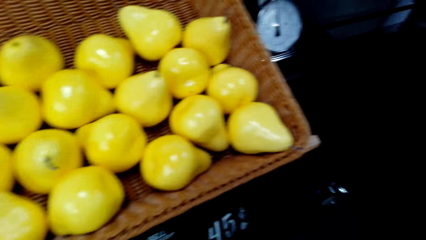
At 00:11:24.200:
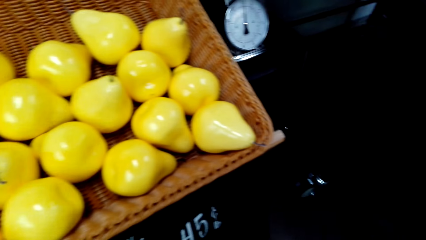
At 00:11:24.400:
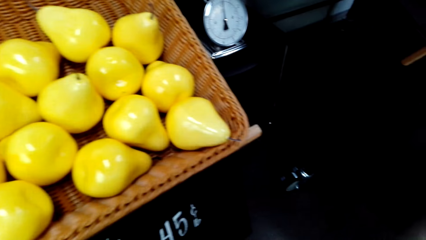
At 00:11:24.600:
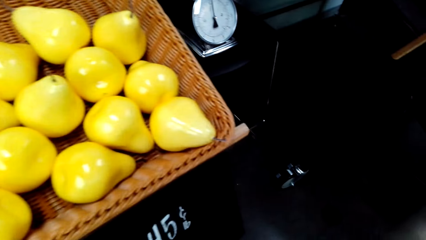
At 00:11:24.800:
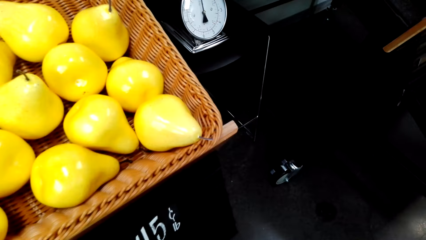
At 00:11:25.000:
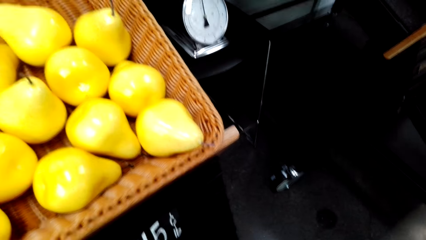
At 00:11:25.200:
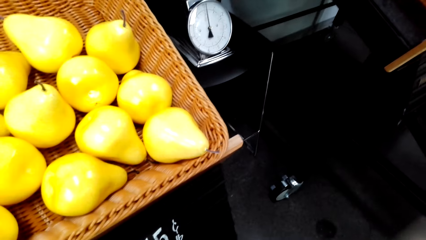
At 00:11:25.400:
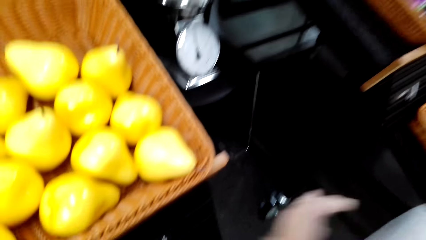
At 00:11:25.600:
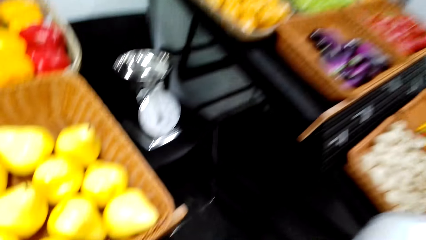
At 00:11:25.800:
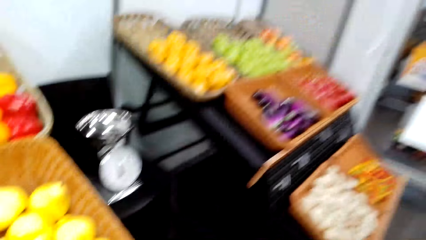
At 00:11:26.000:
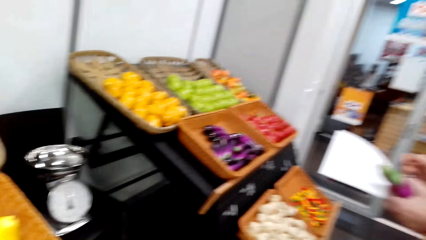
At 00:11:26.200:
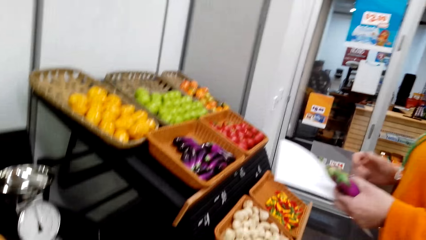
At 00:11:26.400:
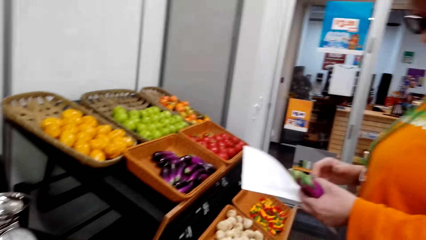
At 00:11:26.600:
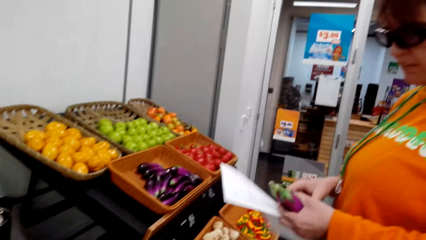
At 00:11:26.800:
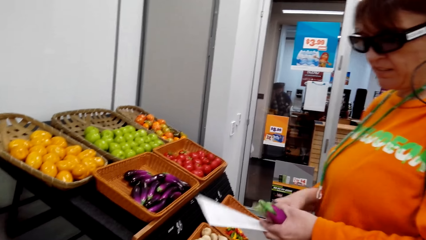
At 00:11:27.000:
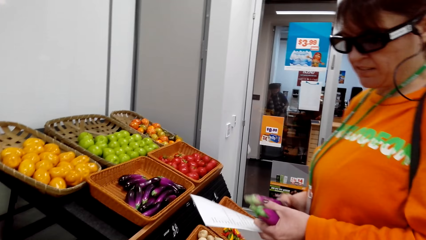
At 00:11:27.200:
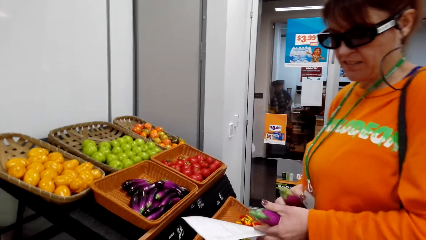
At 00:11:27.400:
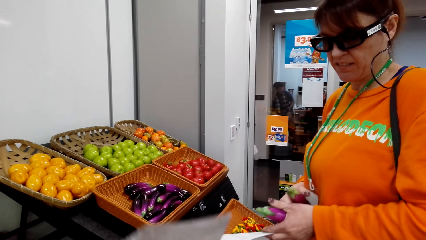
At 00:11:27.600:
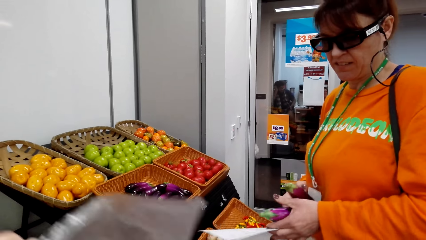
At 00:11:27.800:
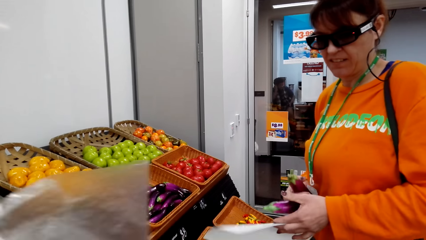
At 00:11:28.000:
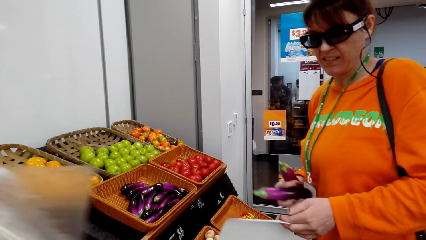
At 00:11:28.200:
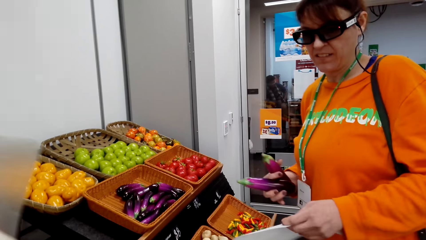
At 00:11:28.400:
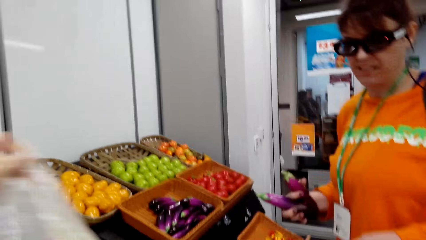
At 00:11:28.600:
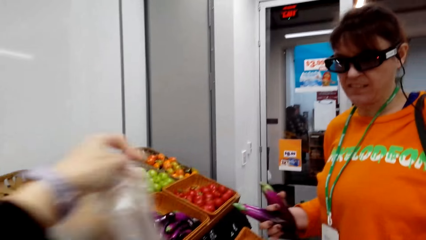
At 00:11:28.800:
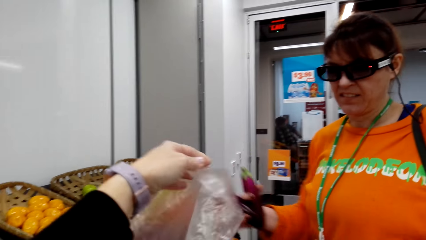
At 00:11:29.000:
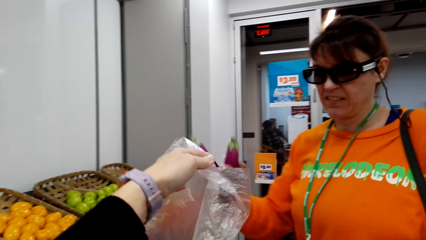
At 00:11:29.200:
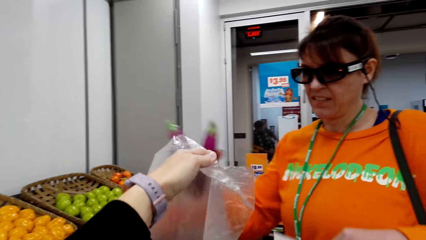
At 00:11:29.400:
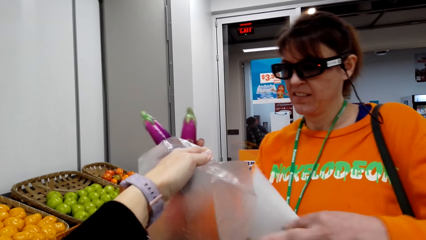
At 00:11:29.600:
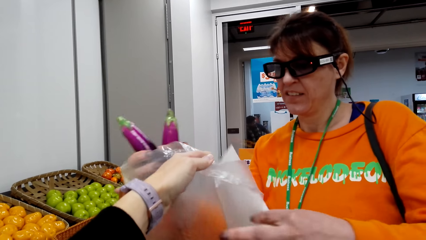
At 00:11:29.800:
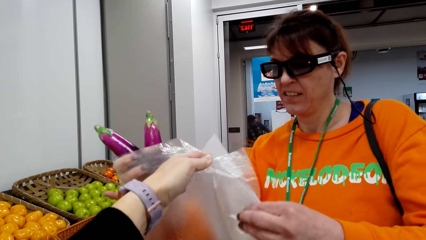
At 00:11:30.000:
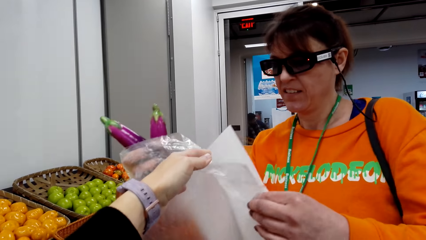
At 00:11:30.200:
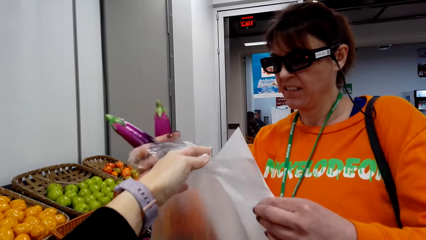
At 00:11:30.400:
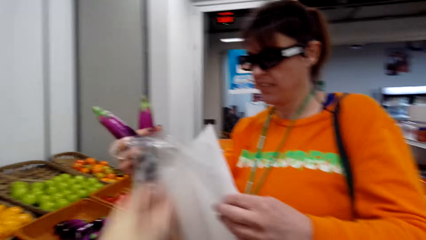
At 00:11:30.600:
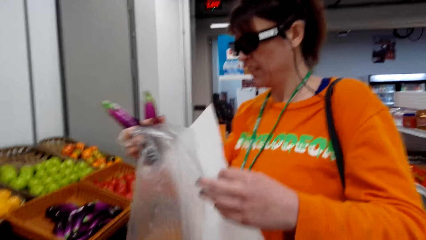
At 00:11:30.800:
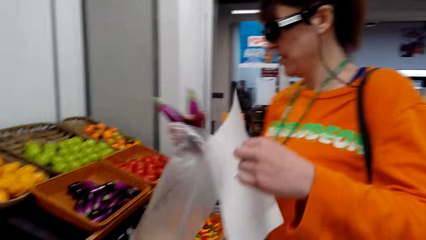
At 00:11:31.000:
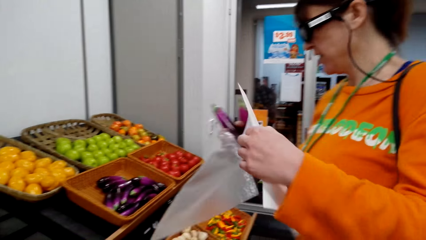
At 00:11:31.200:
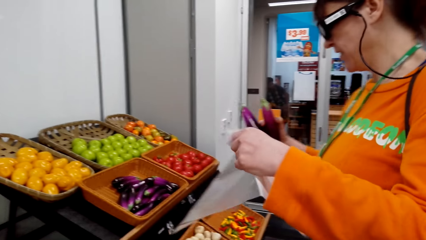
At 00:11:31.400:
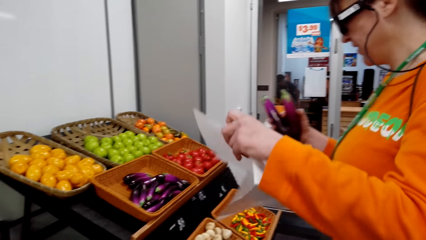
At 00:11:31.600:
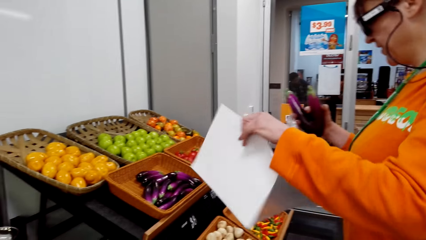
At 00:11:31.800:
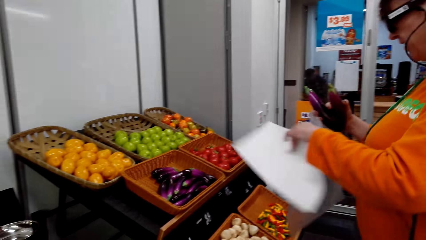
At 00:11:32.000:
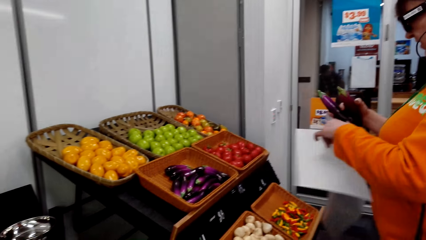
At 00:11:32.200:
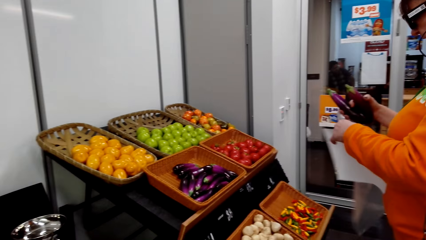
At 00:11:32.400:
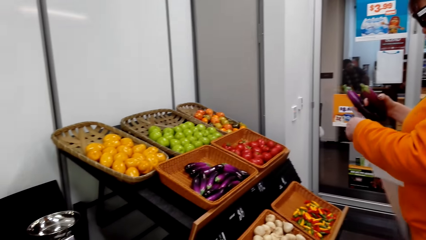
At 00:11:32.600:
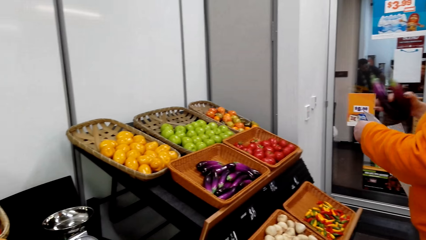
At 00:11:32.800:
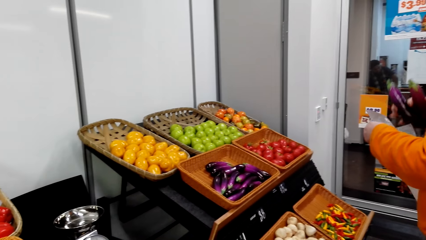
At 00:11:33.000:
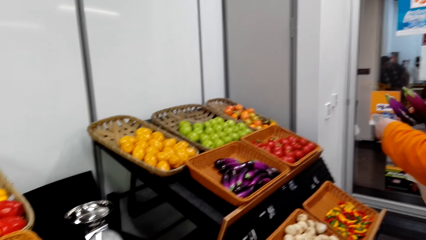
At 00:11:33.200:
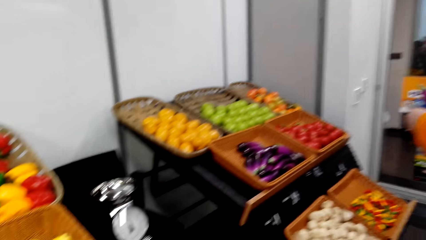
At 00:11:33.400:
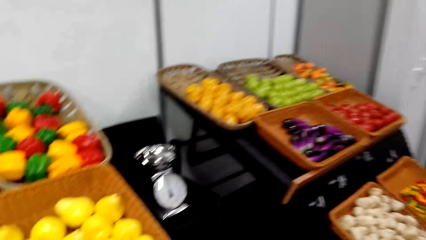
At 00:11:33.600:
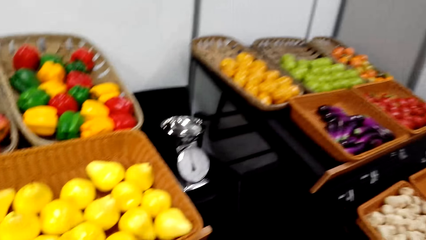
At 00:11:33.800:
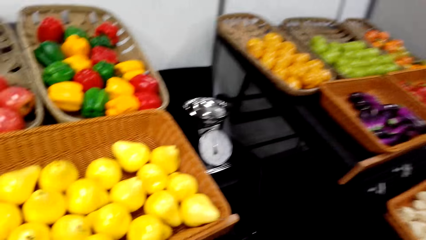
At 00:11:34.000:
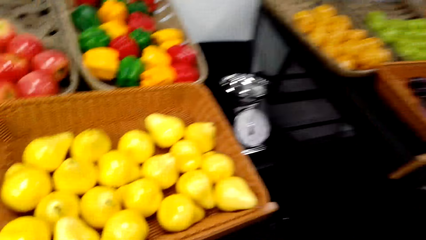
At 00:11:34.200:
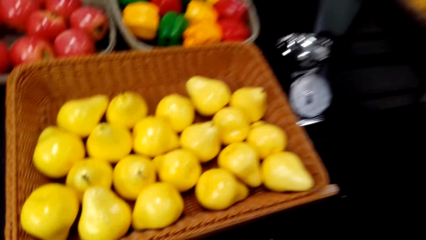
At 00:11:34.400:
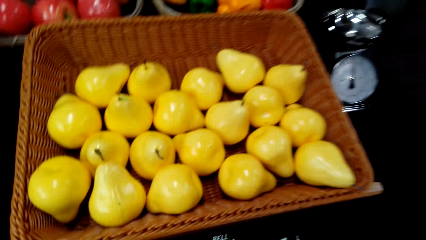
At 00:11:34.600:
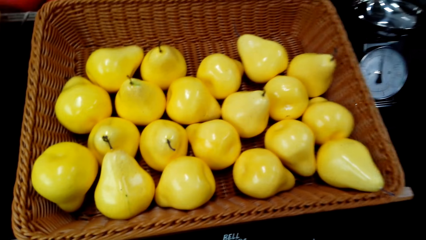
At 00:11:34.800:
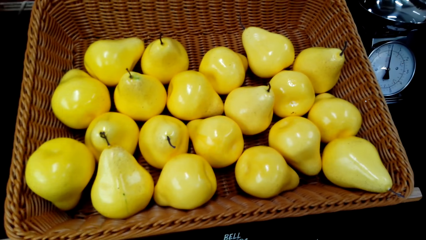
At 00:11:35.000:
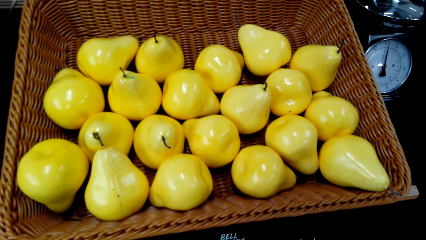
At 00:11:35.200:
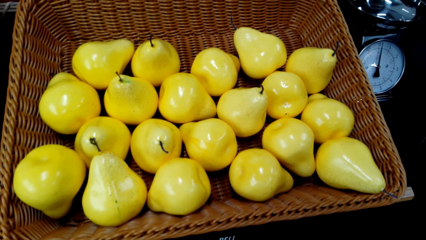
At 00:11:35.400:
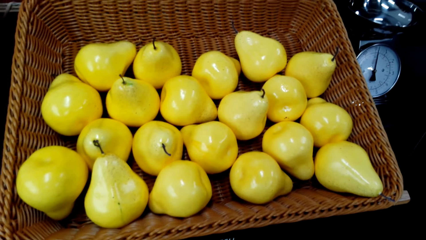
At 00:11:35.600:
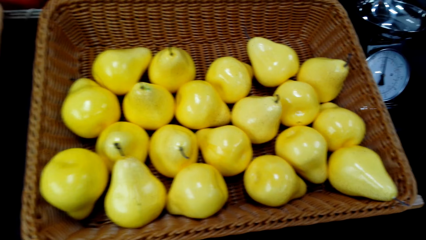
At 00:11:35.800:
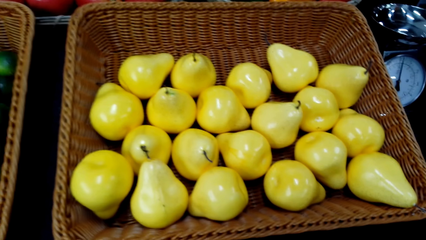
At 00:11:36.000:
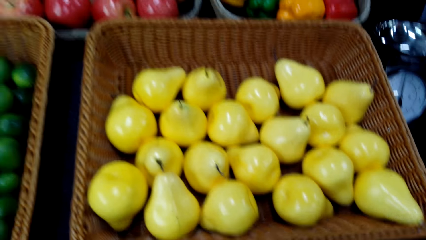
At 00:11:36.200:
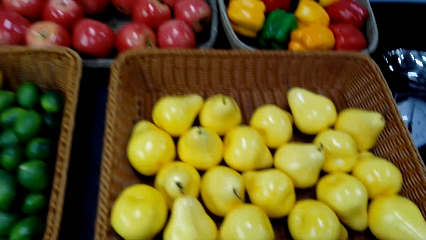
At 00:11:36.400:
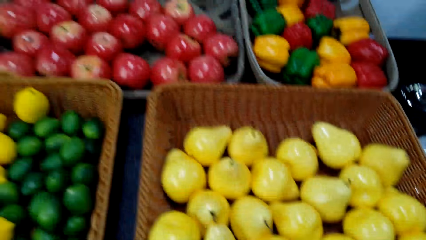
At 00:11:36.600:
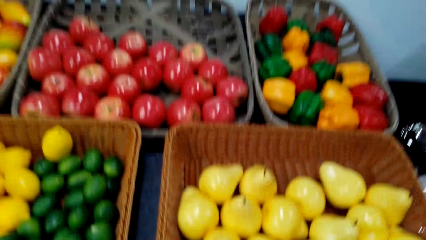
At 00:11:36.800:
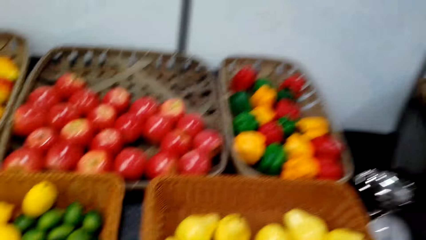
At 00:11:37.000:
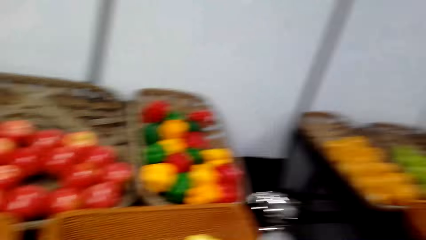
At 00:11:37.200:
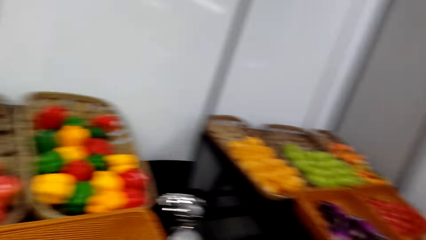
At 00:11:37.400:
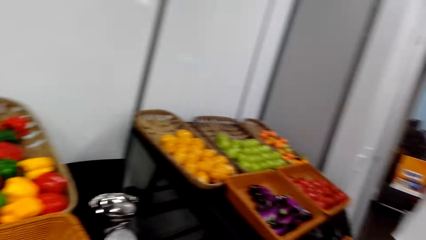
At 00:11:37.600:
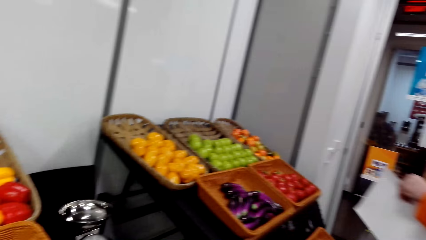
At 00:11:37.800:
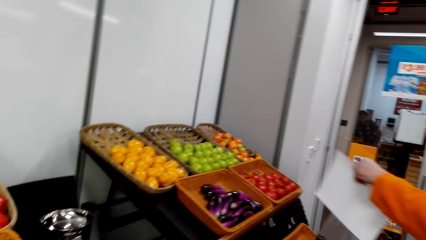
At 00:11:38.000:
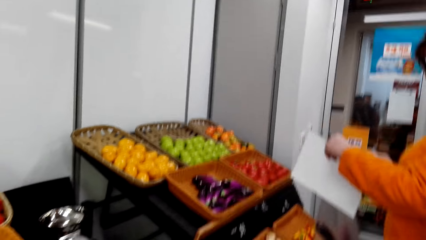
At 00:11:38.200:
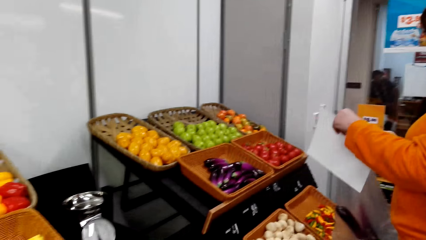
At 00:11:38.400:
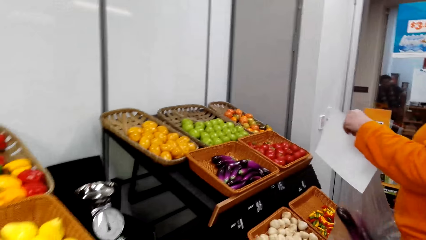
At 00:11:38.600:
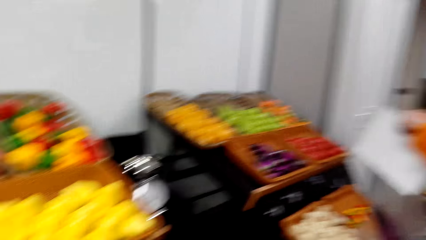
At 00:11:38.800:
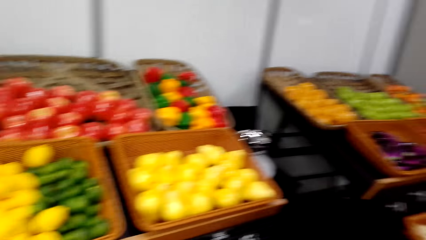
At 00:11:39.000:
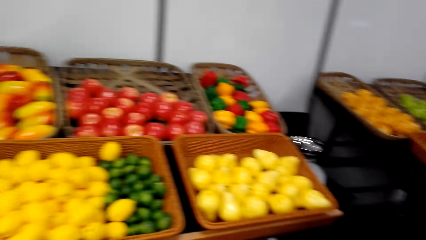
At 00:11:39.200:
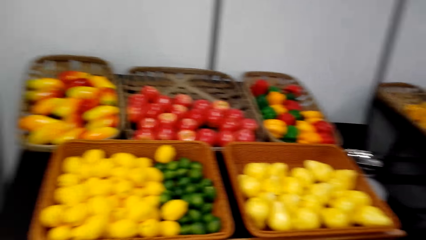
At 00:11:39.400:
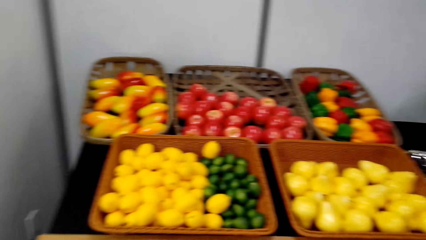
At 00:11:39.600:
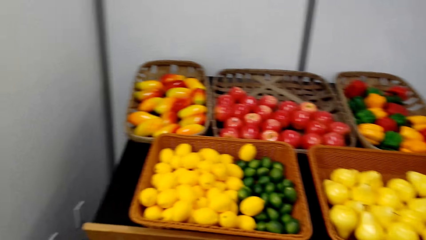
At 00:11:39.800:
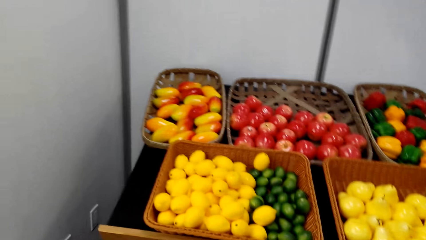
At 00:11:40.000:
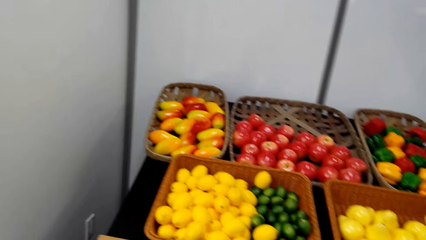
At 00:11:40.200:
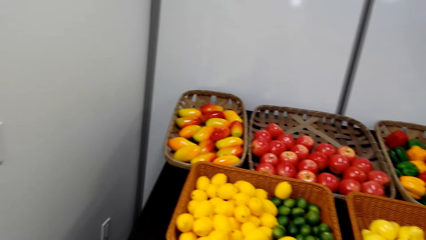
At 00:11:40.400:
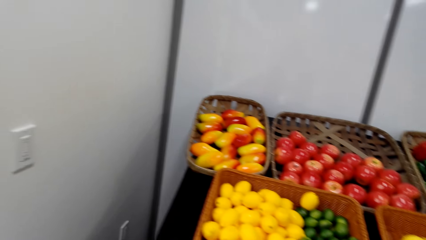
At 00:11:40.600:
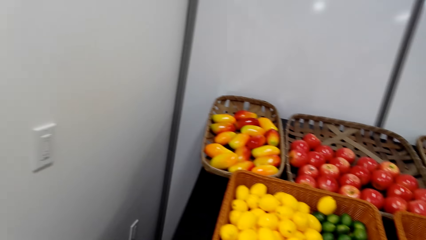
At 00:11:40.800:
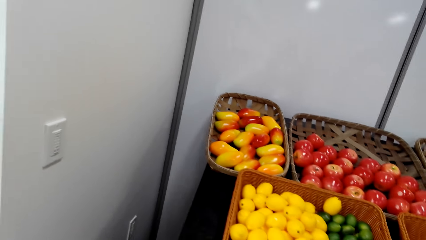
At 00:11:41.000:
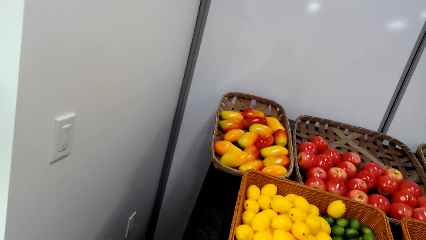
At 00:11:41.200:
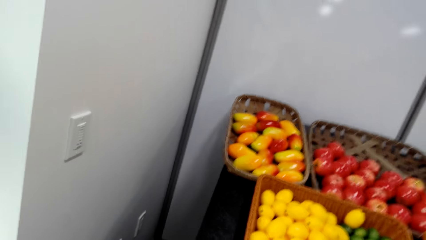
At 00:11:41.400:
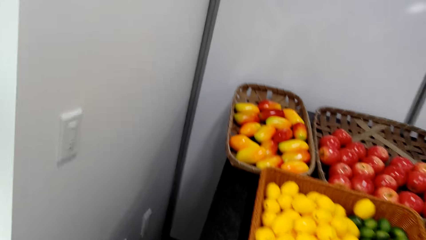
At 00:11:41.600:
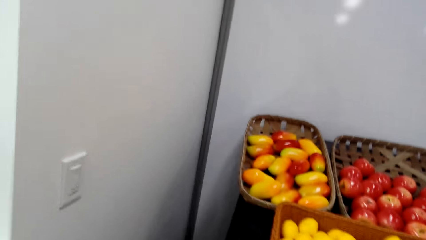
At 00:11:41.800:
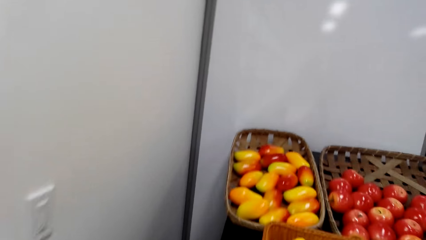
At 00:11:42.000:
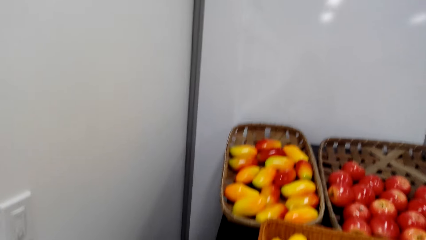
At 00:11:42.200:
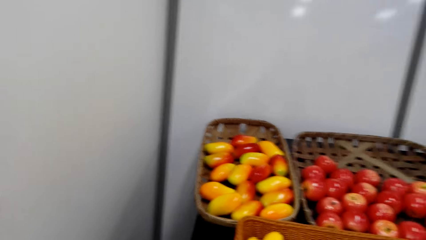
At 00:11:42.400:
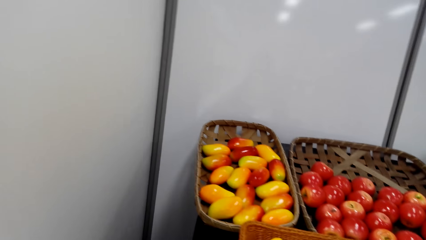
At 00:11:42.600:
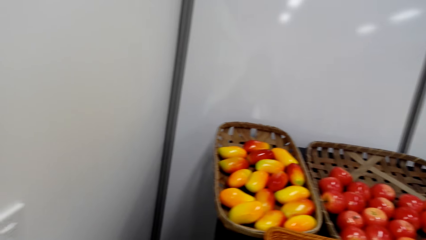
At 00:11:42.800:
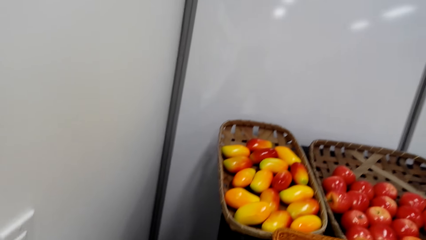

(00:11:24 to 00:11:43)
The camera wearer picks a polythene bag or nylon paper. They pass the polythene bag to a woman. The woman stands on the floor. The camera wearer stands on the floor. The woman stands on the floor. The camera wearer stands on the floor.
